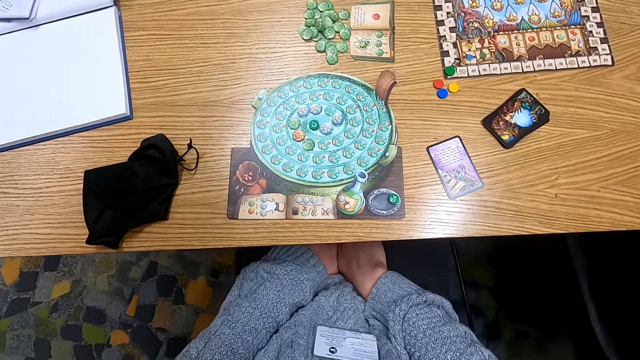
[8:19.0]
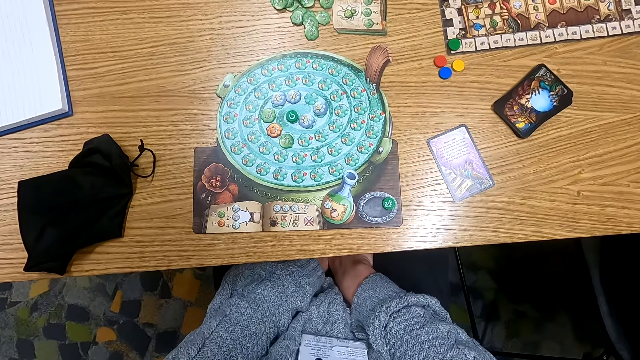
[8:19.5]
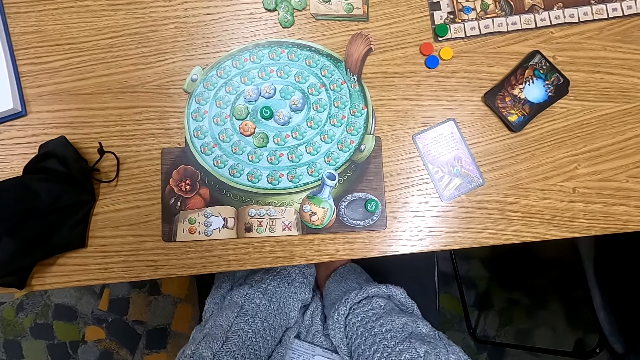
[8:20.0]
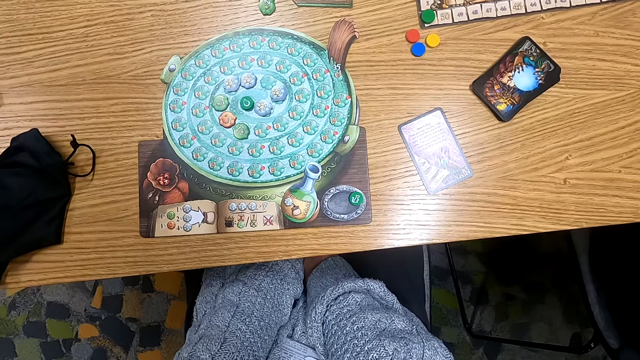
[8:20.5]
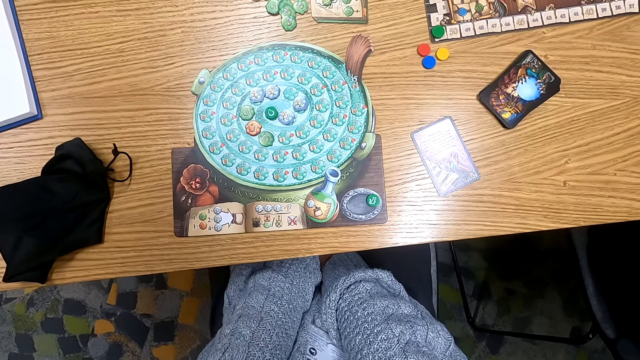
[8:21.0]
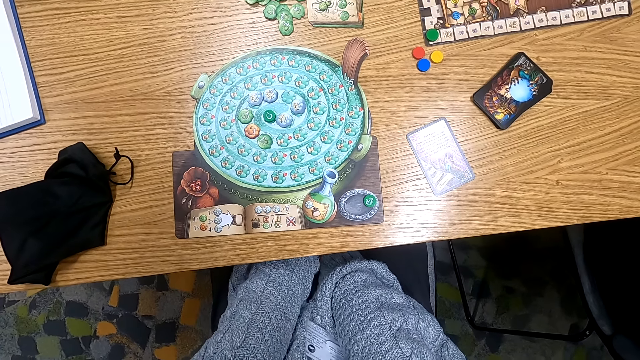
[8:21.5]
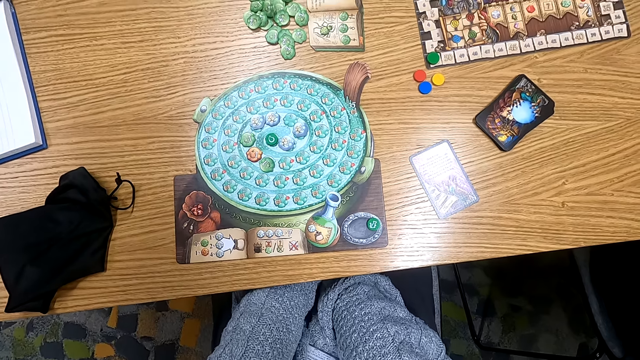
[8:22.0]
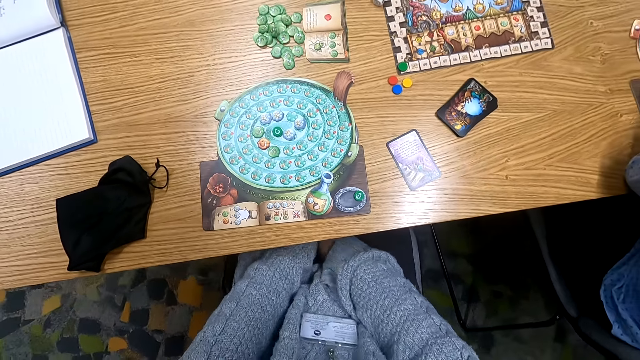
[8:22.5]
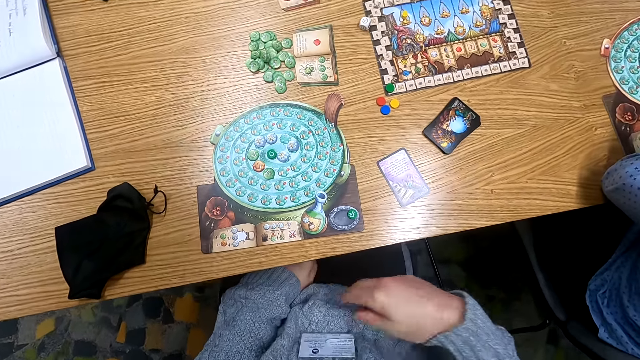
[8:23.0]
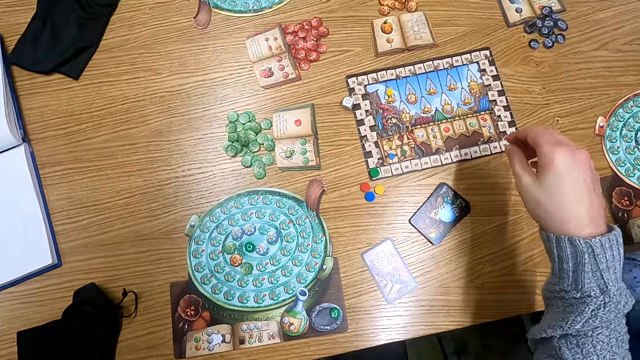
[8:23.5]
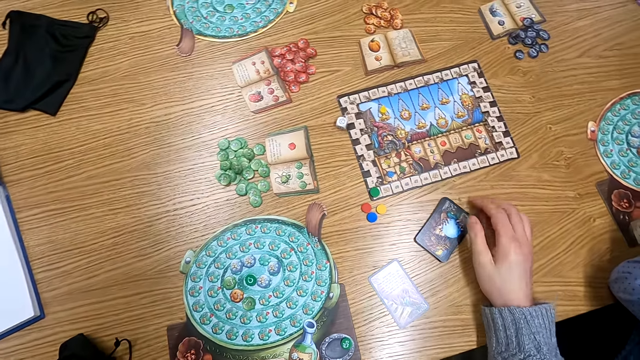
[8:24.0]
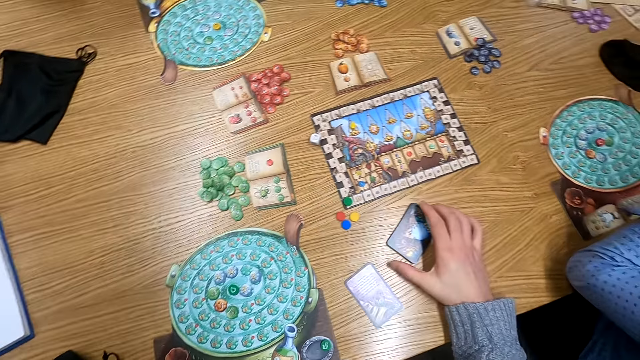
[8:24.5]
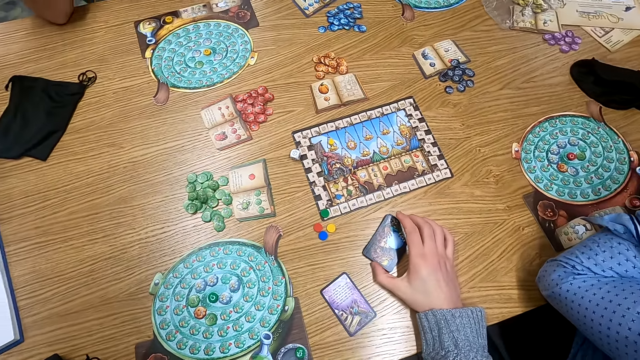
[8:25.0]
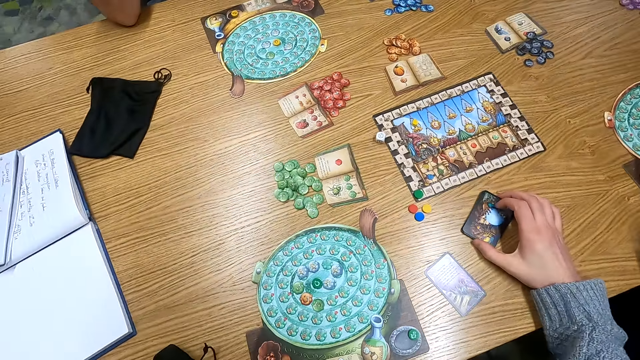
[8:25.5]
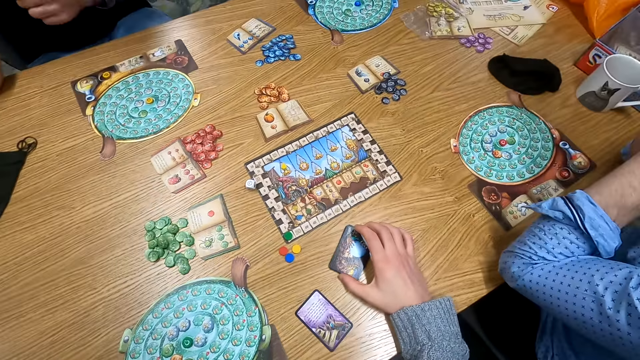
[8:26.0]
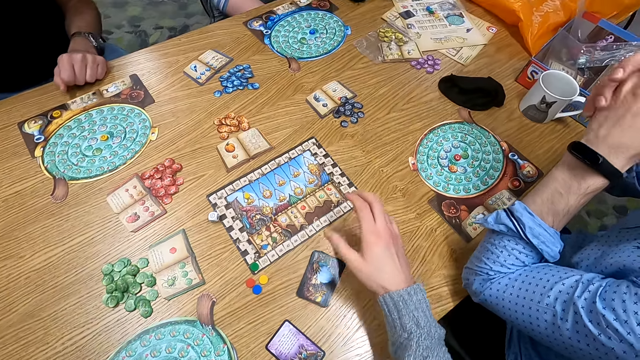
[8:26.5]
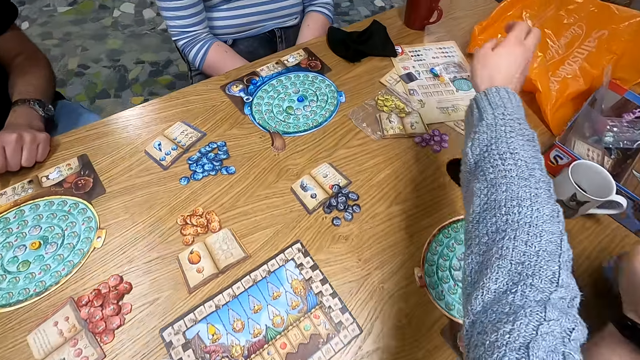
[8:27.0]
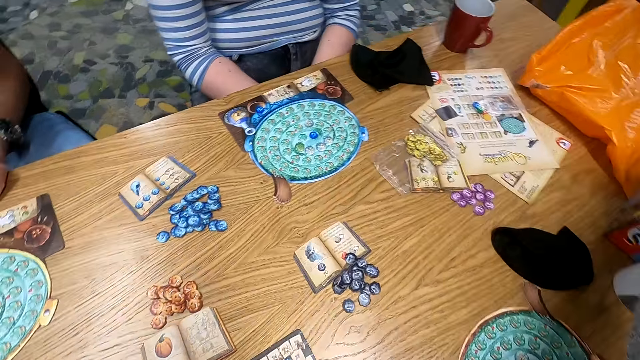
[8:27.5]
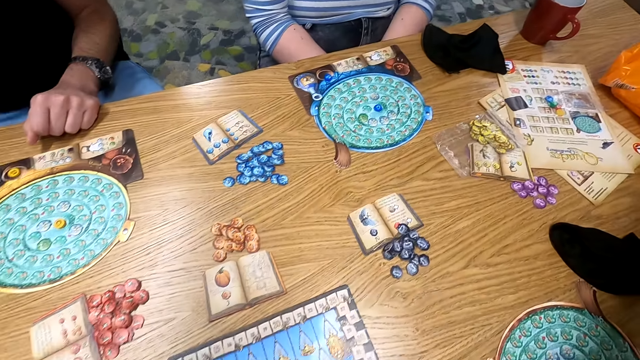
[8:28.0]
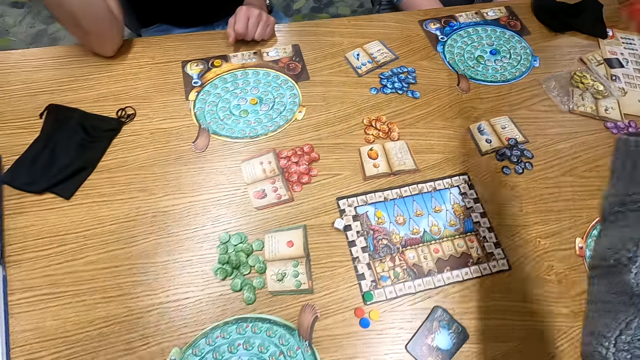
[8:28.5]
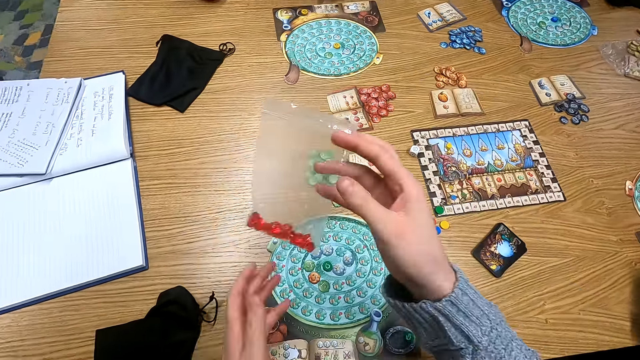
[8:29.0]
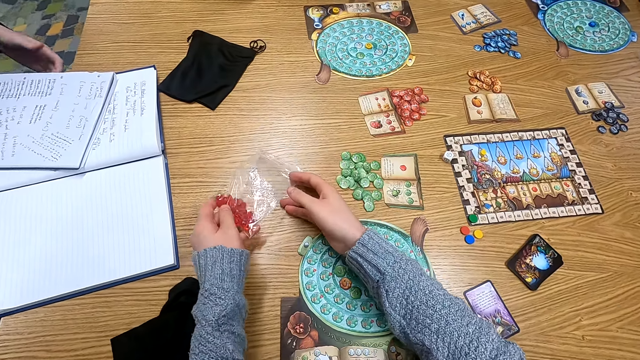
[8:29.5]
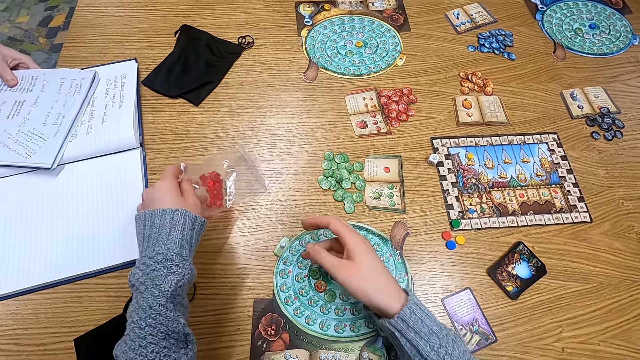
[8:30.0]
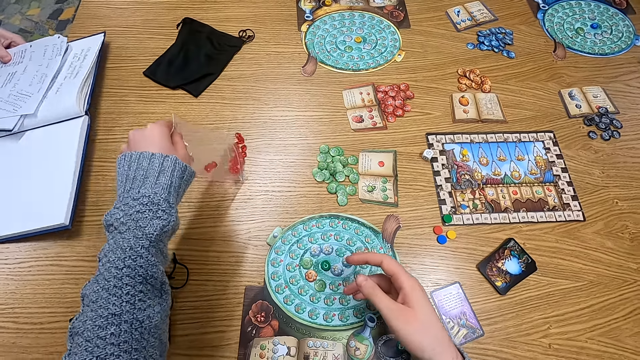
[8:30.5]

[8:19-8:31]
The camera wearer holds a playing card on the table. They touch the cards. They turn to the side. They stretch a hand around. They turn to the side. They pick a zipper bag. They hold a polythene paper.

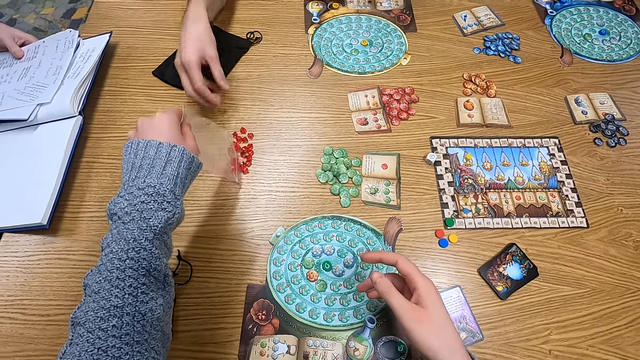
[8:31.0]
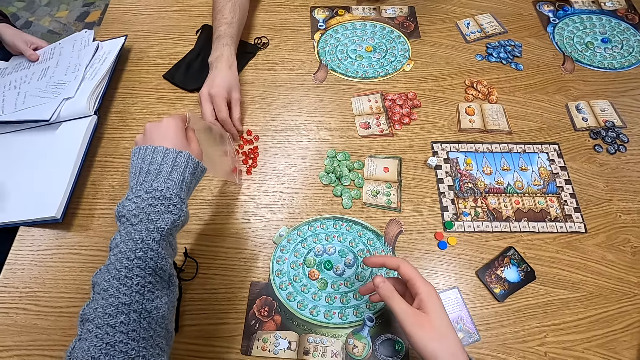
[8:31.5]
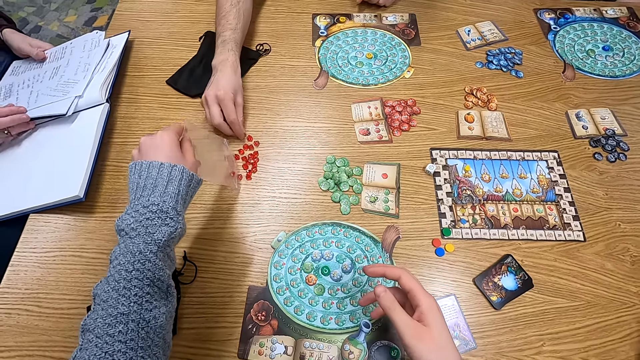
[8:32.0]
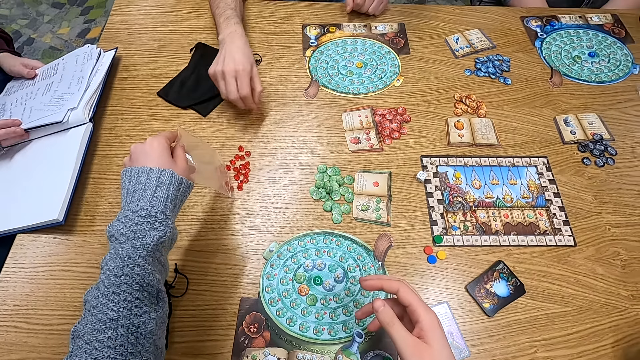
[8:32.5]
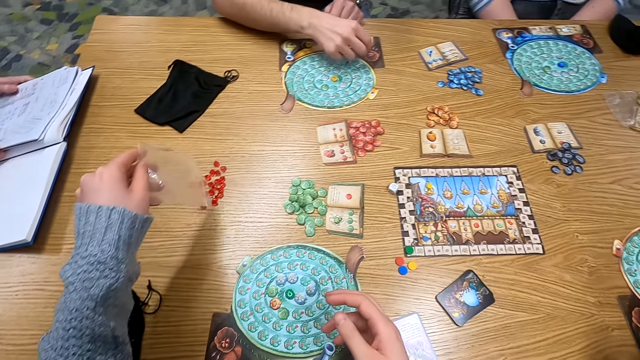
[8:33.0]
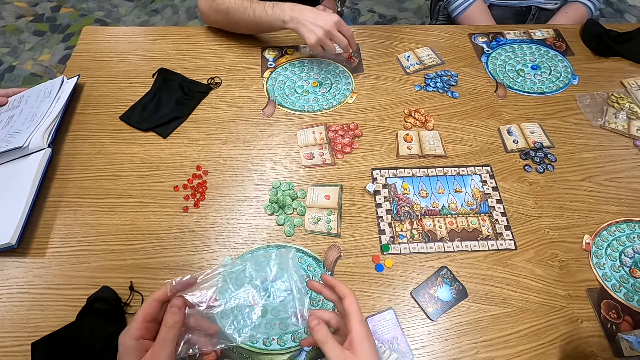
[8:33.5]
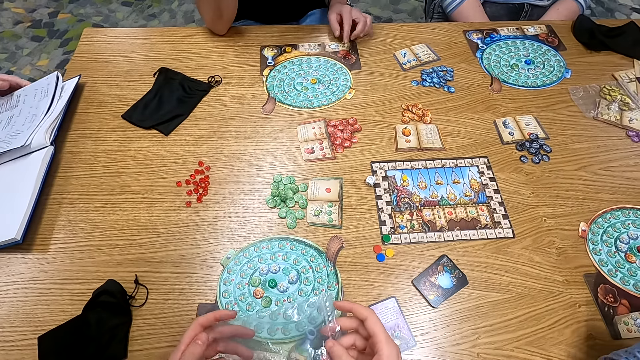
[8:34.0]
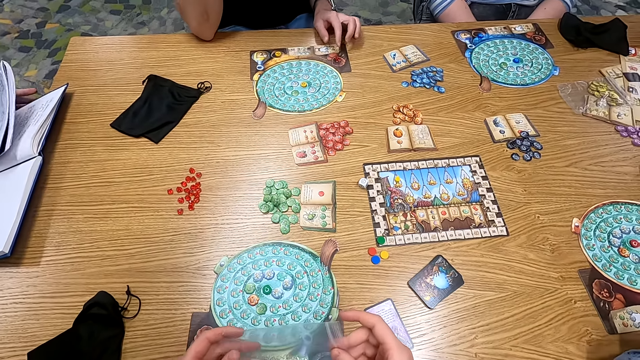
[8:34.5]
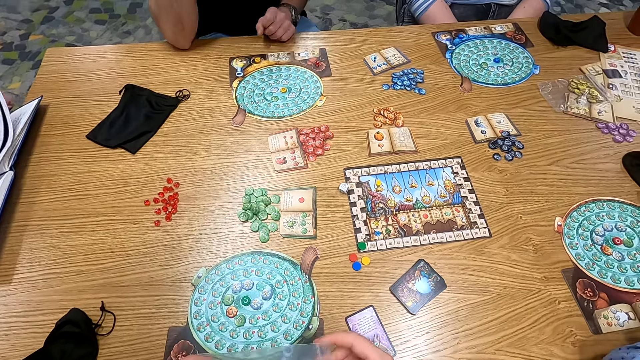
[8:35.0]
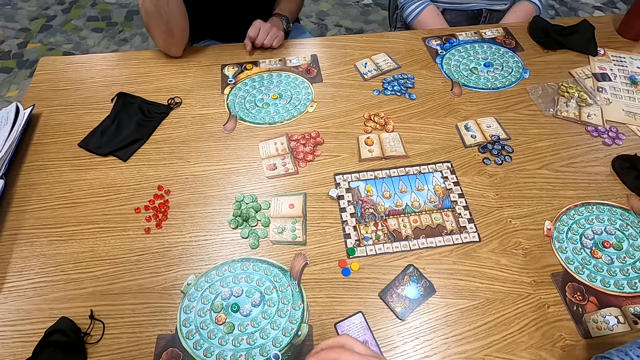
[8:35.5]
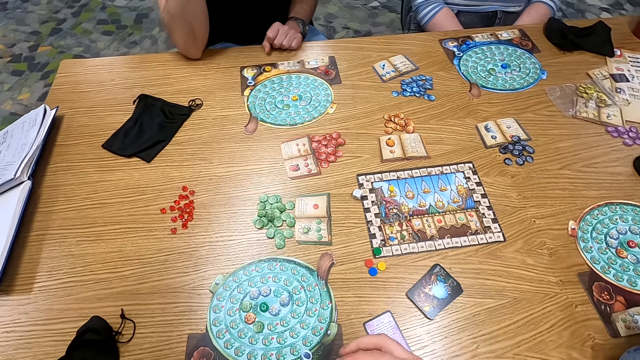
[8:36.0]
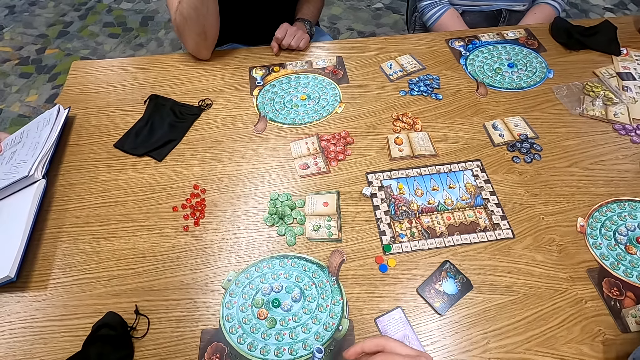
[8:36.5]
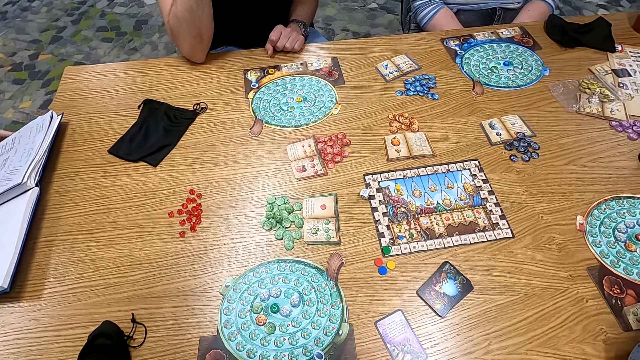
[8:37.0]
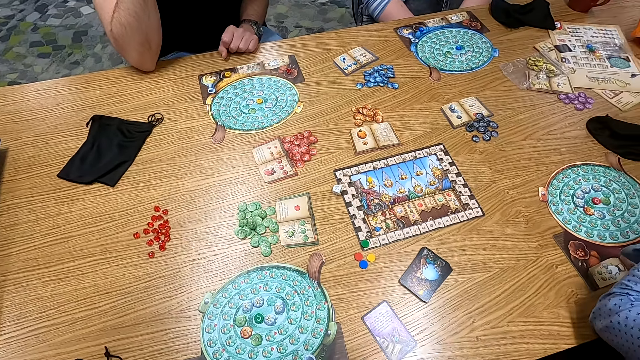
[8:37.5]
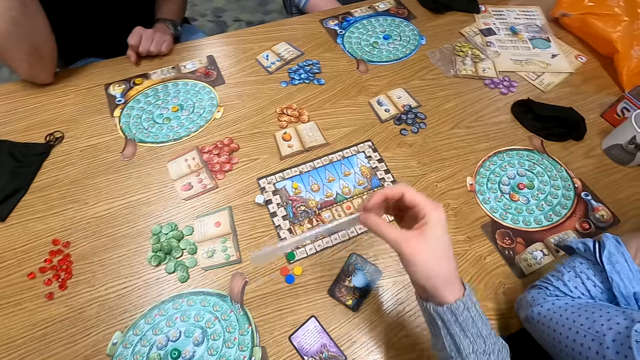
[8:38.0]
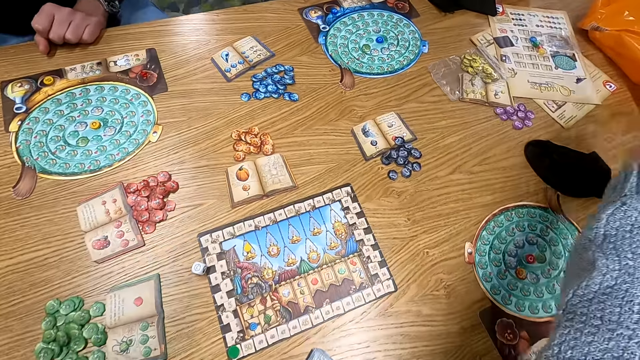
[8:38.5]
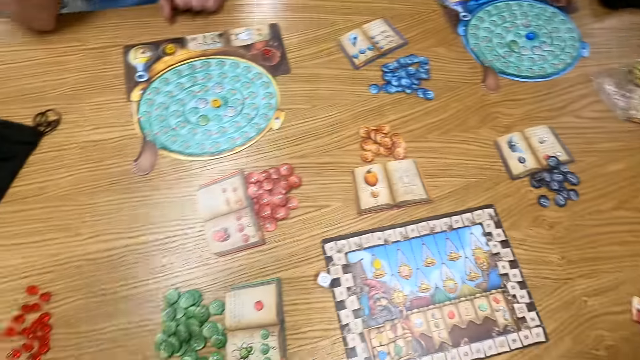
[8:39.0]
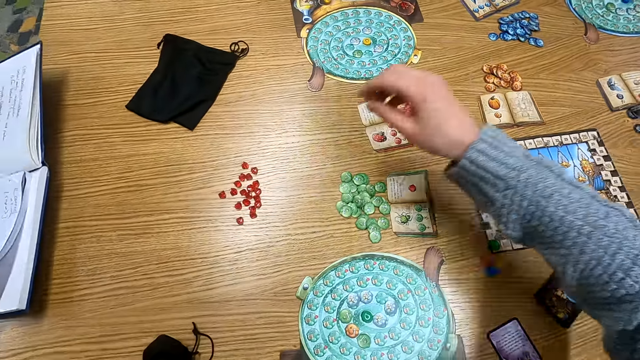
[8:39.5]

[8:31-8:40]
The camera wearer pours point tokens or tiles on the table. A man holds point tokens on the table. Another man holds a book. The first man picks a tile. The other man puts a point token on the table. The camera wearer holds a polythene paper. They turn to the side. They put a zipper bag on the table.
